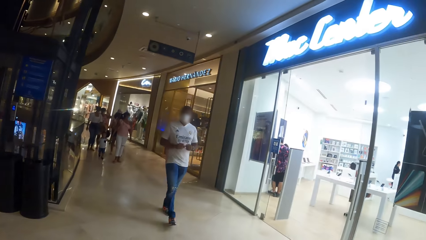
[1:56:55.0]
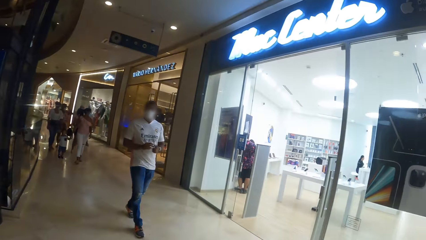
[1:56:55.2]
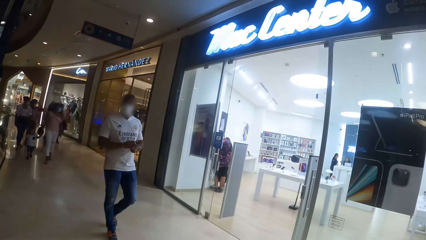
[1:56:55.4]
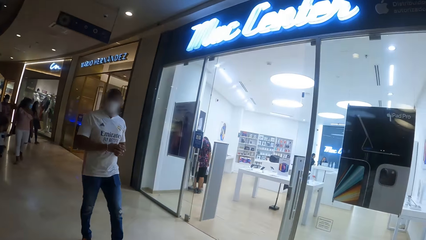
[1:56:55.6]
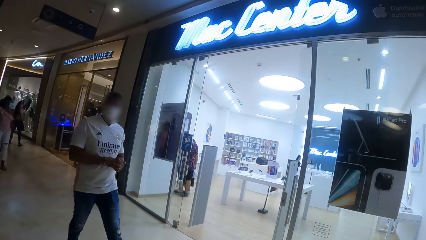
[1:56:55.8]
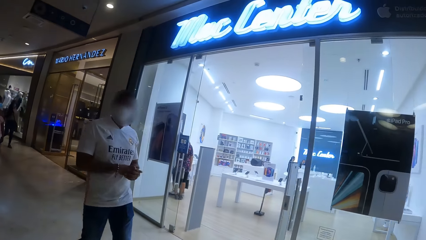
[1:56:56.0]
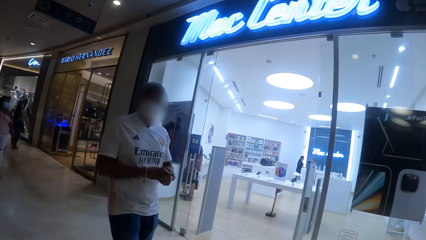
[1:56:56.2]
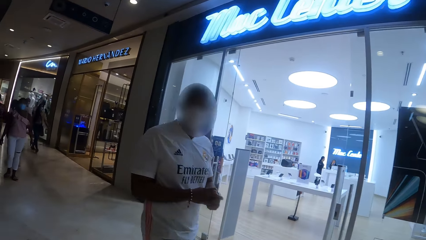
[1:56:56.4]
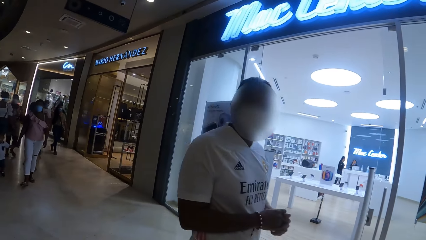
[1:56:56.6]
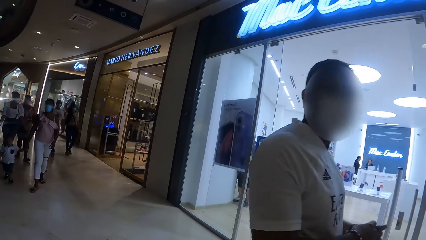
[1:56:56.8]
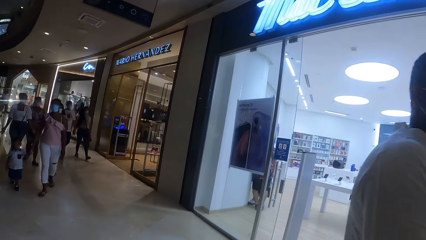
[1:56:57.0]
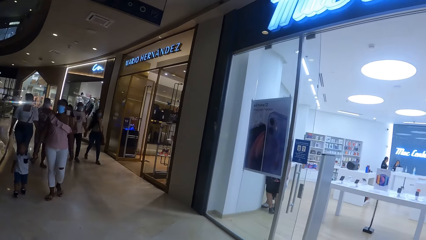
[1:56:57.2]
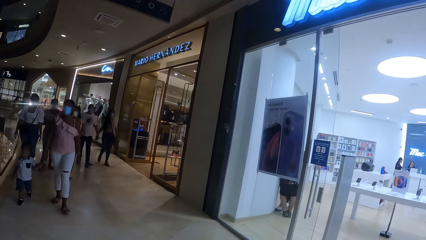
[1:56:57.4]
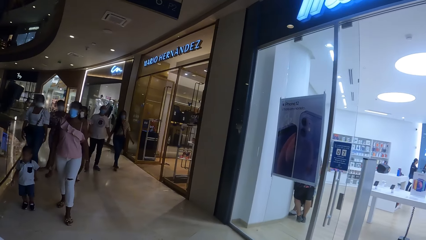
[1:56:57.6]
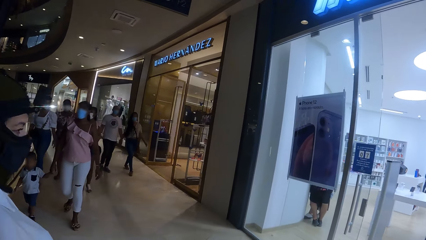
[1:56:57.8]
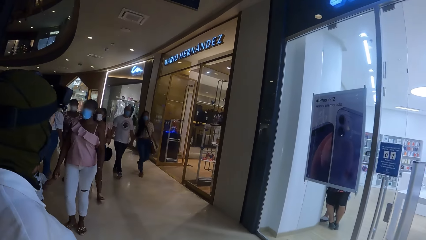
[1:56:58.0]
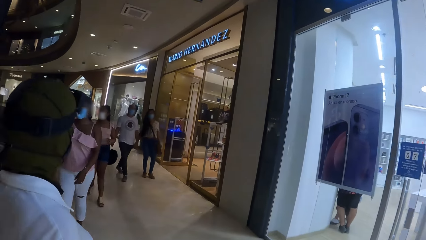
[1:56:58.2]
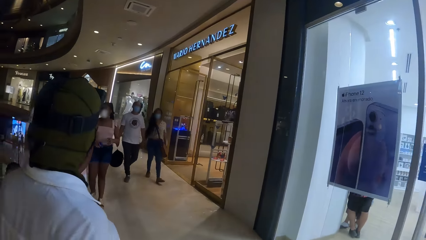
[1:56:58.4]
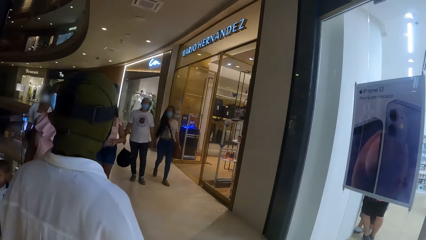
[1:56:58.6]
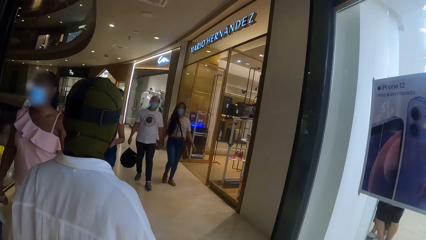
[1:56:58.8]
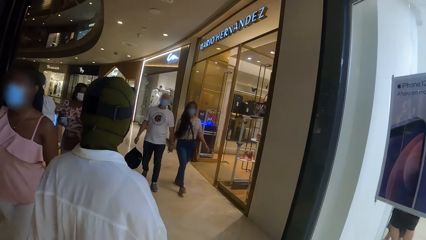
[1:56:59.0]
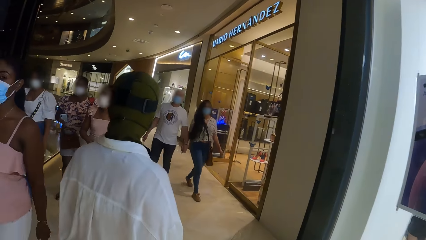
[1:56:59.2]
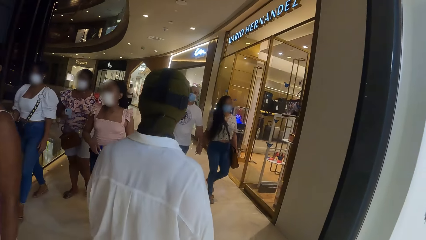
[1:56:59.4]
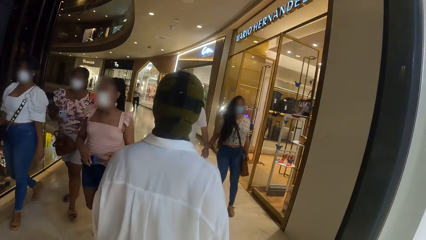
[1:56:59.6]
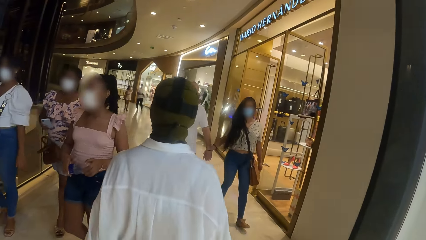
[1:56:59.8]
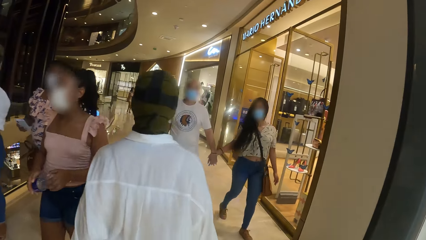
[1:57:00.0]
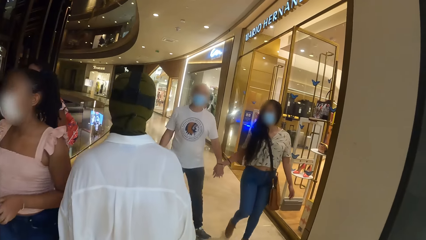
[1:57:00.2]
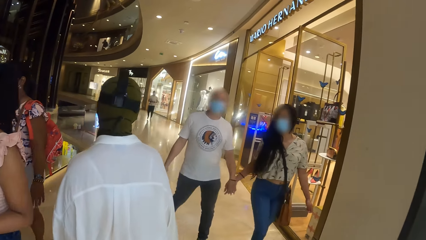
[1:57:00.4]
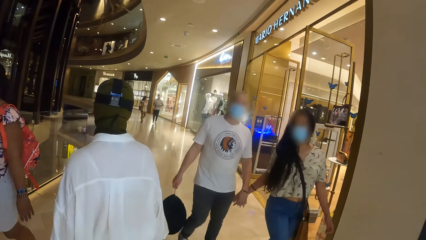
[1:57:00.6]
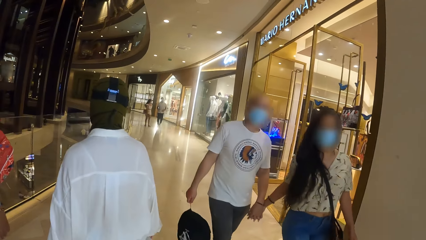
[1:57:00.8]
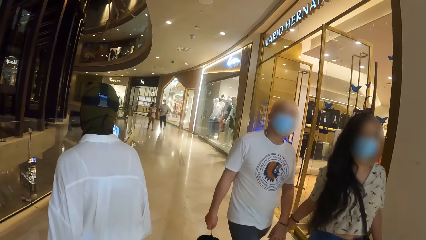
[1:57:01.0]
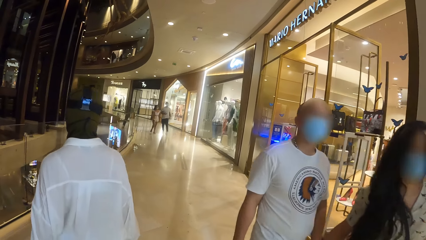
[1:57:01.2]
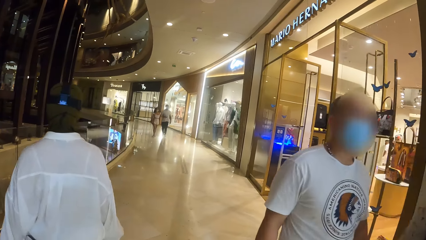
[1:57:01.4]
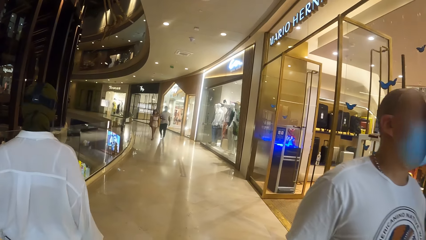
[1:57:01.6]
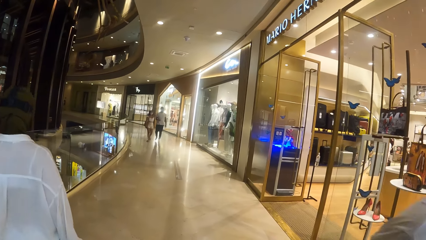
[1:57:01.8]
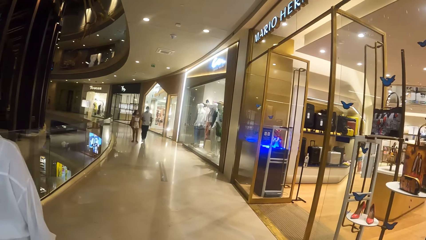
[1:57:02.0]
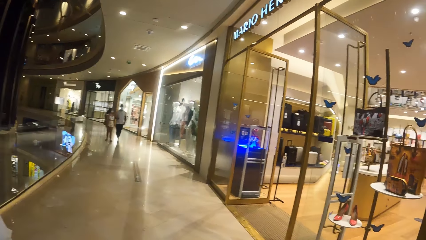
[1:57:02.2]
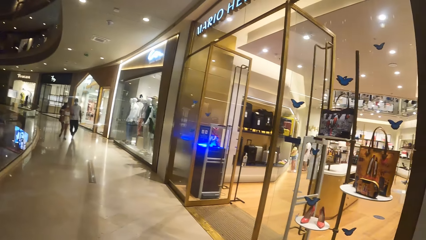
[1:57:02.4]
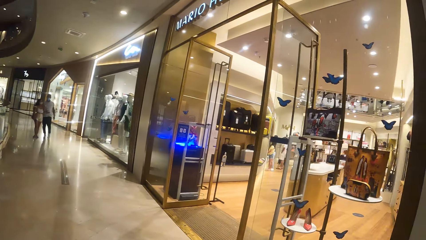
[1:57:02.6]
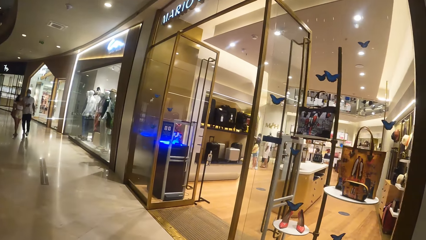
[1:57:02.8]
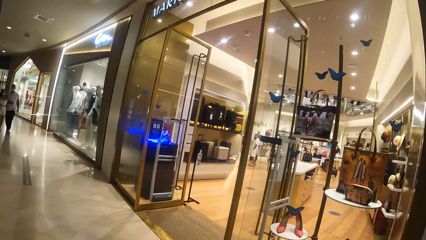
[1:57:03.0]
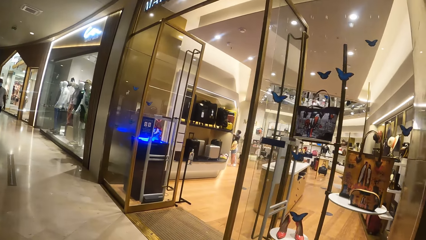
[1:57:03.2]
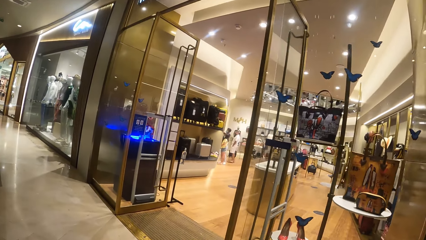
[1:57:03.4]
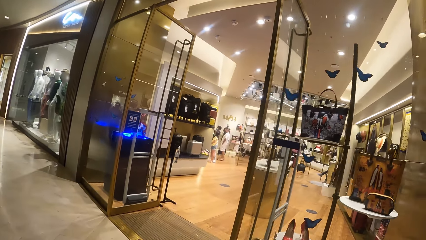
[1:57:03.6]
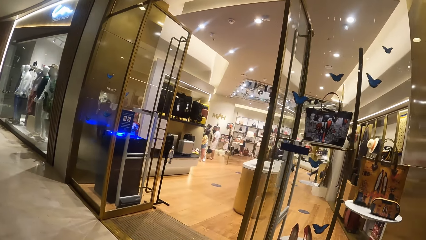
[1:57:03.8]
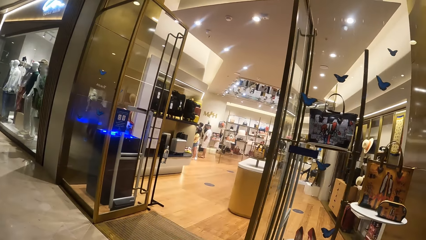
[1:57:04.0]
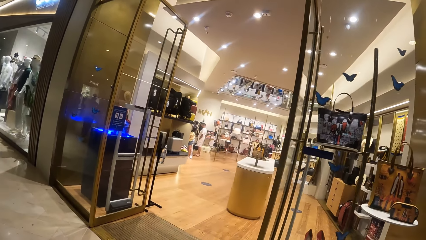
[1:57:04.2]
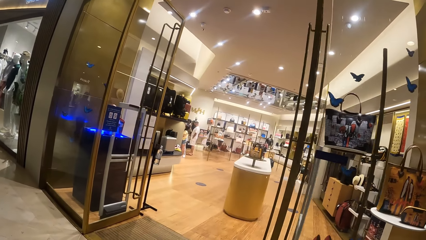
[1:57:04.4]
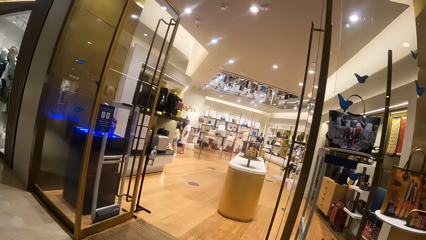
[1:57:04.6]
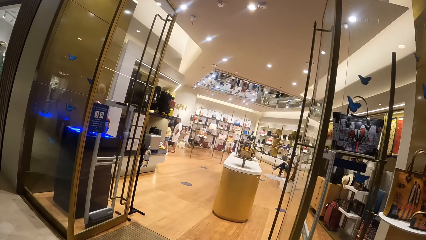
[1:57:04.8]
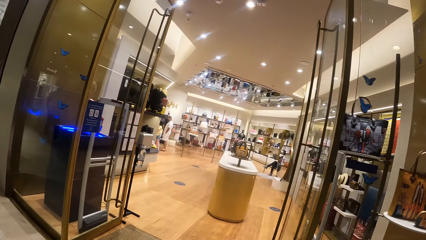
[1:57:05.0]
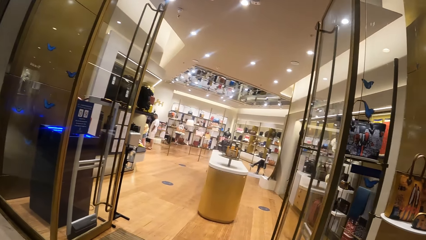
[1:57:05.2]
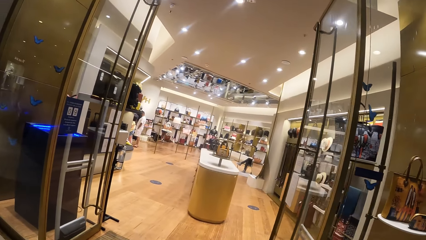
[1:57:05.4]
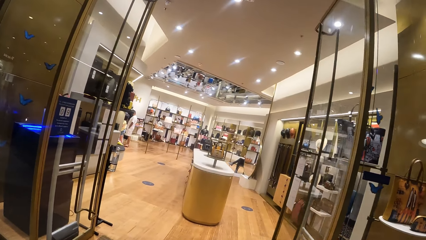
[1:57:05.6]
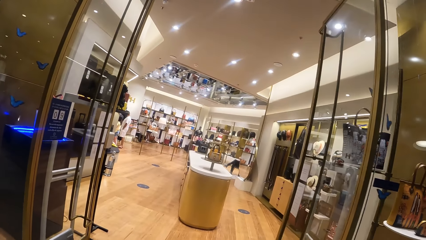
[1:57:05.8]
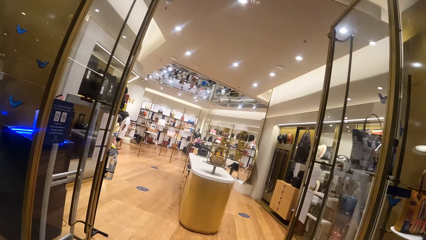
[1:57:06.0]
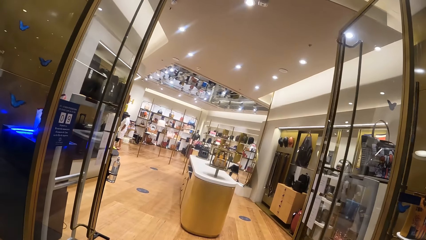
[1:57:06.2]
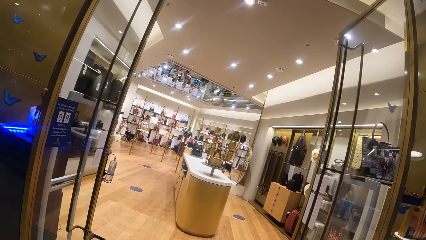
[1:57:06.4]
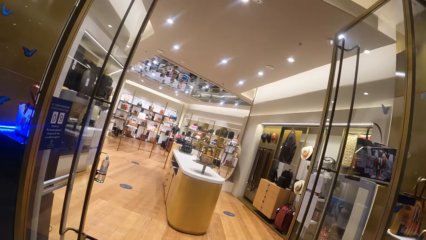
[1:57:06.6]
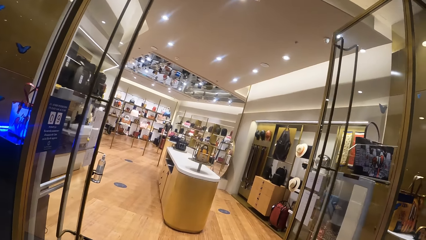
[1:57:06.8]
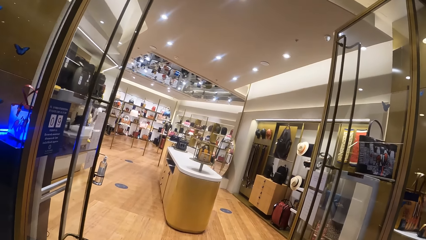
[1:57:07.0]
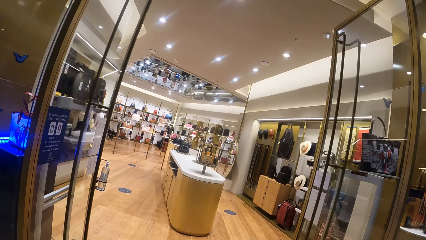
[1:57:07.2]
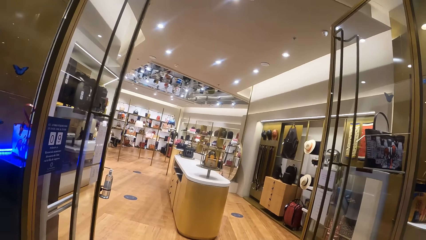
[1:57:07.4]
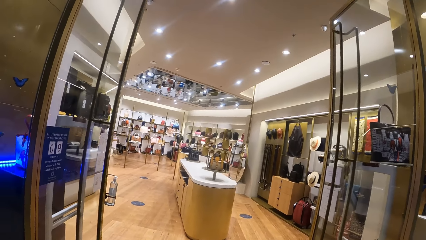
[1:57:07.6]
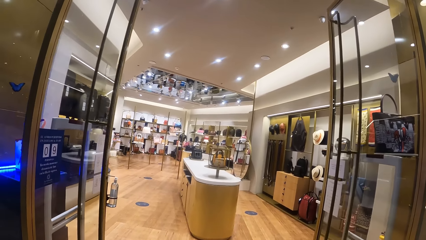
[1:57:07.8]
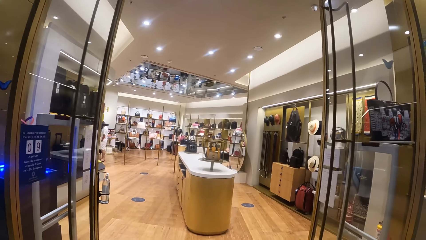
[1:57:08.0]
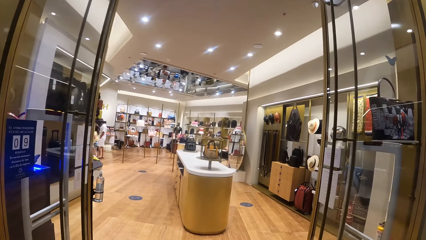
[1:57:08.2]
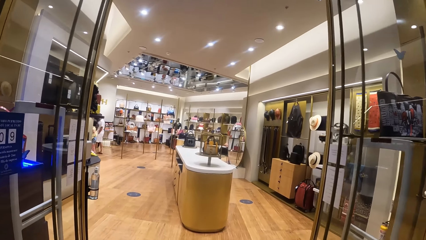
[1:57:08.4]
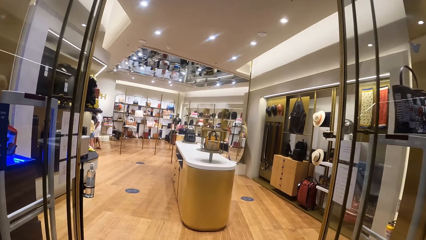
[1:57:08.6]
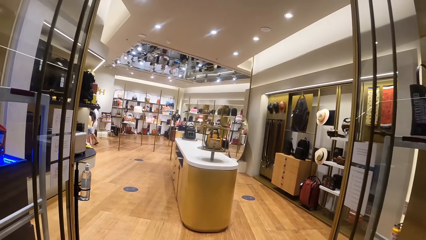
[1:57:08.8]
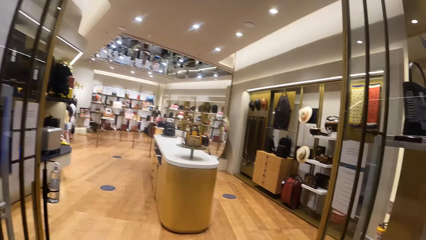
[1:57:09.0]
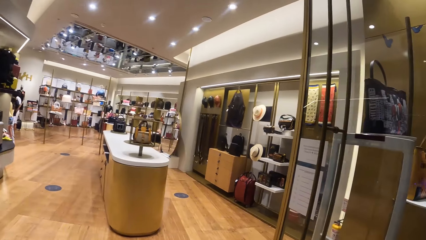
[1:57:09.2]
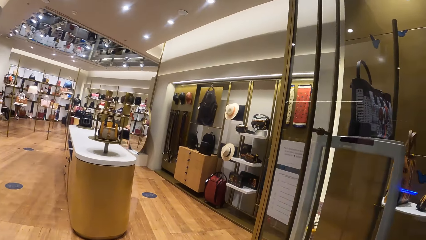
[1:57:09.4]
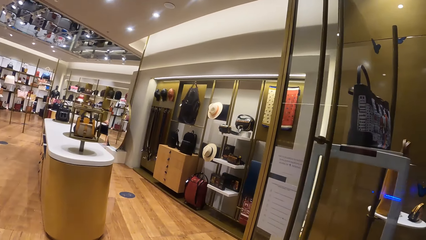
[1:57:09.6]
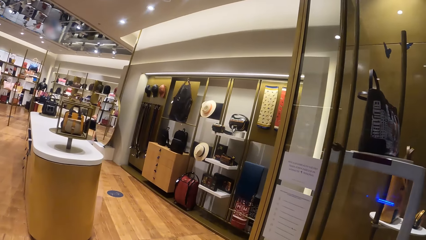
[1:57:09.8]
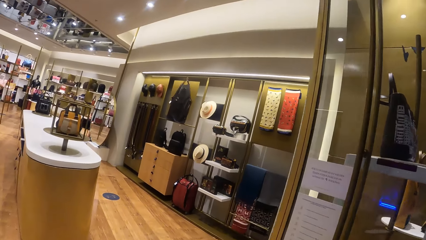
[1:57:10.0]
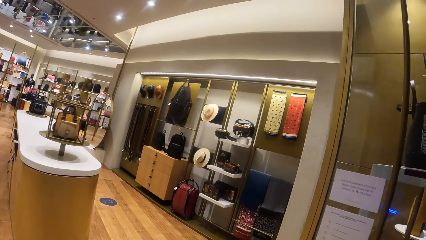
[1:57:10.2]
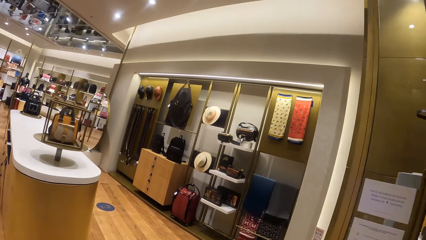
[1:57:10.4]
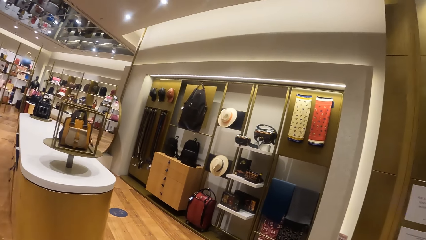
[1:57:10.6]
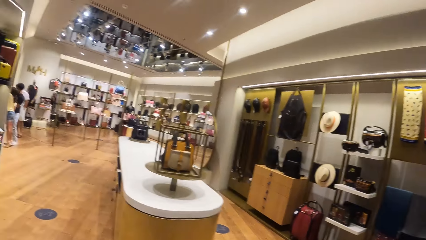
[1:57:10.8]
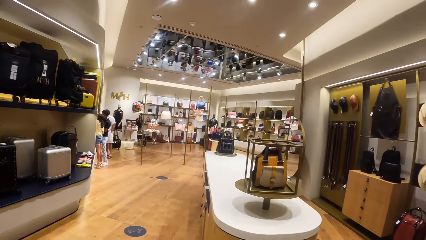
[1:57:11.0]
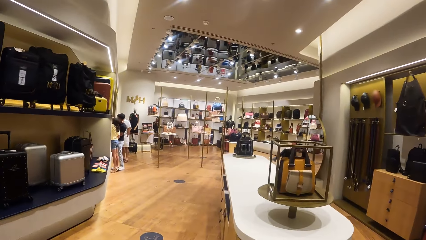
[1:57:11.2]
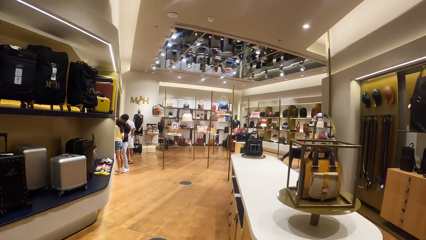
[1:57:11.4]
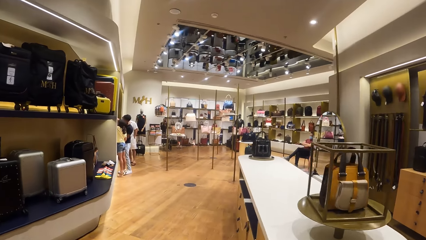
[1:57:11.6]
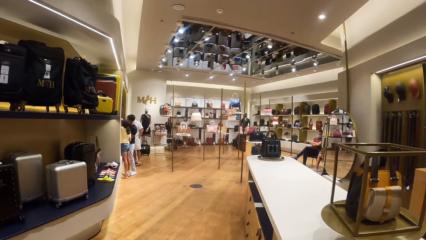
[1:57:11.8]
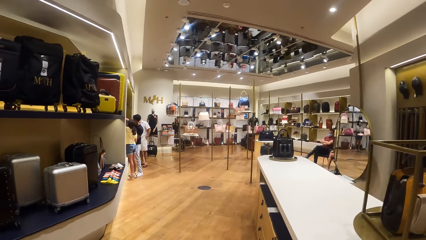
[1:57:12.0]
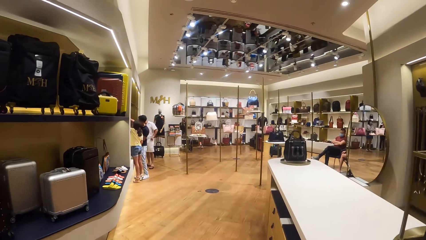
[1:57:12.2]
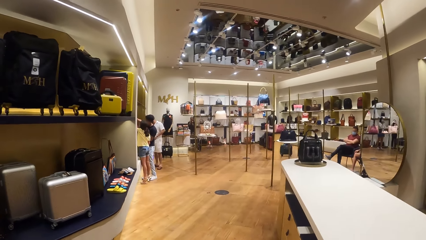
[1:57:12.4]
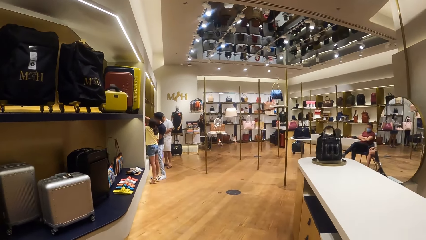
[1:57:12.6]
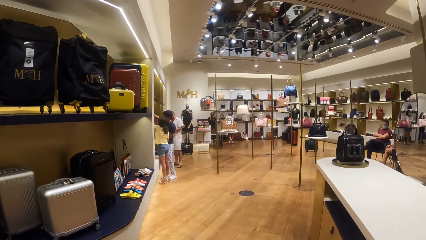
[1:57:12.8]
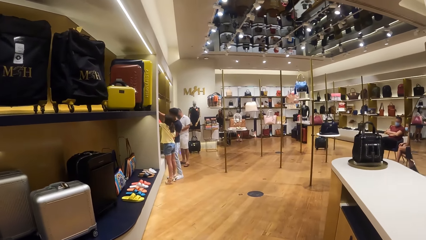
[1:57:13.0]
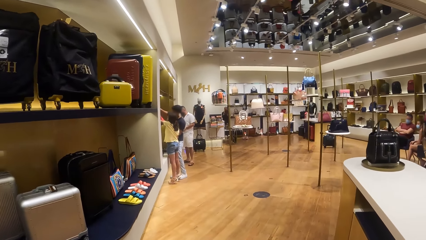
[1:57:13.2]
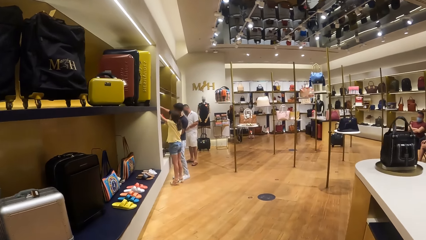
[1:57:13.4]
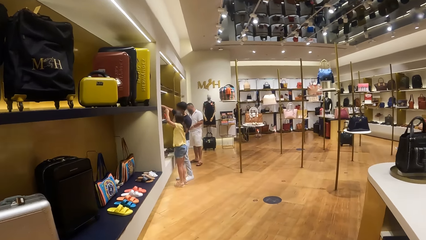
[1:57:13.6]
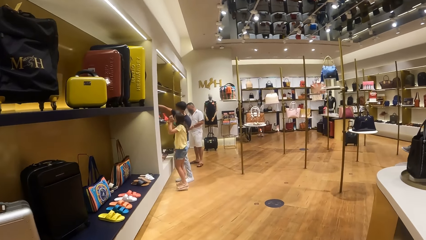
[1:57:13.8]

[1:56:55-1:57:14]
The camera wearer walks into a shop. They walk around the shop.
